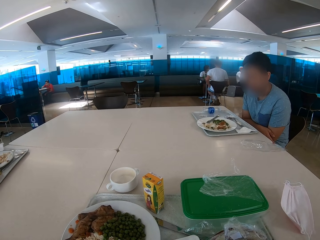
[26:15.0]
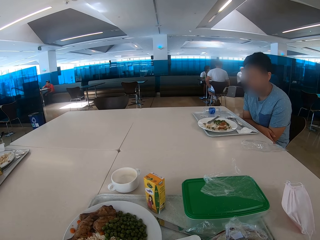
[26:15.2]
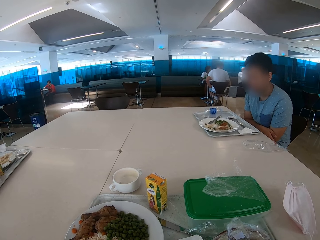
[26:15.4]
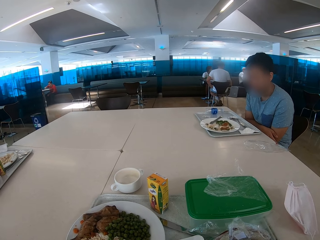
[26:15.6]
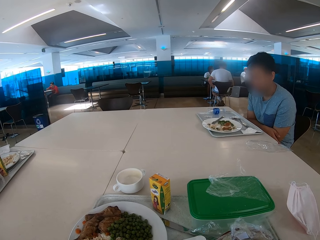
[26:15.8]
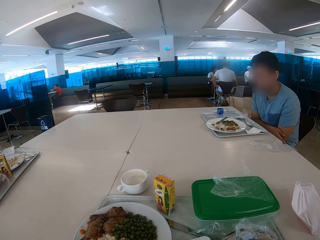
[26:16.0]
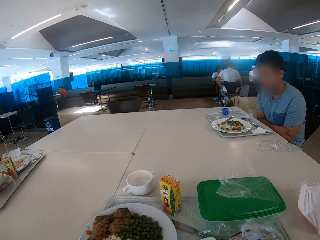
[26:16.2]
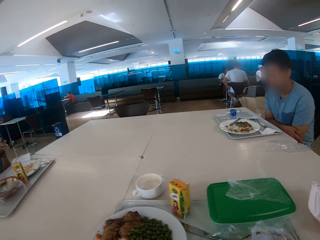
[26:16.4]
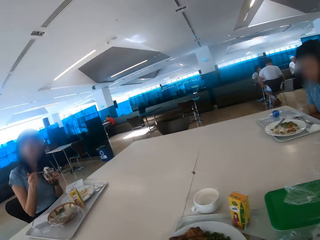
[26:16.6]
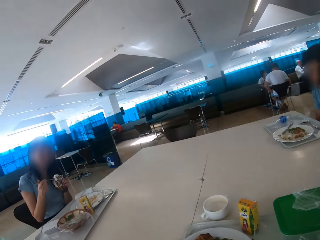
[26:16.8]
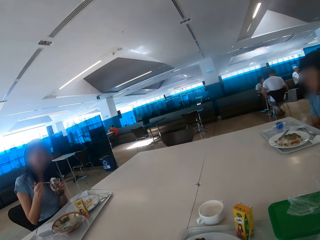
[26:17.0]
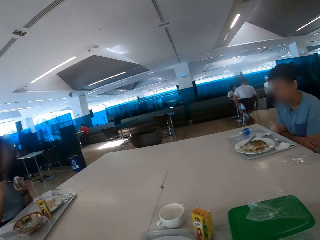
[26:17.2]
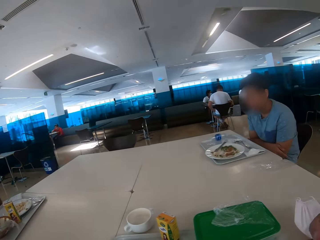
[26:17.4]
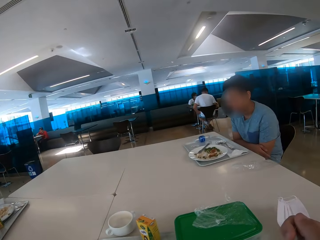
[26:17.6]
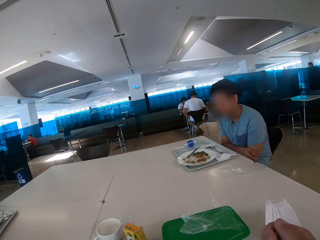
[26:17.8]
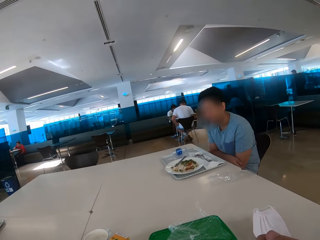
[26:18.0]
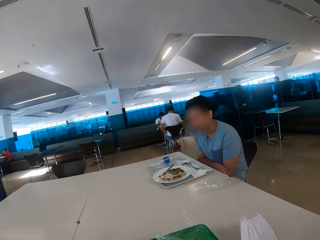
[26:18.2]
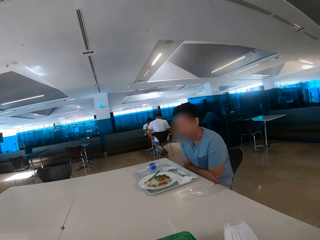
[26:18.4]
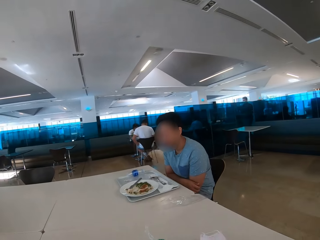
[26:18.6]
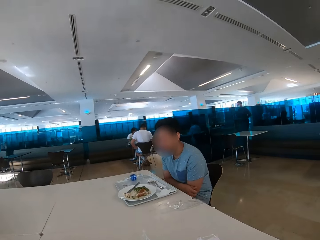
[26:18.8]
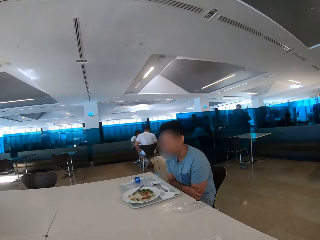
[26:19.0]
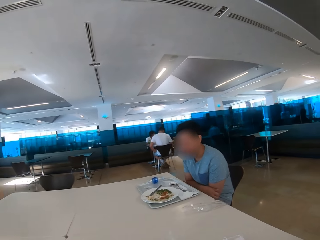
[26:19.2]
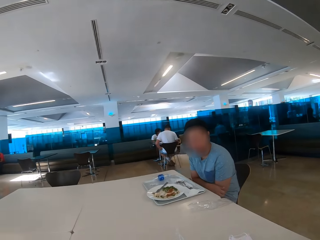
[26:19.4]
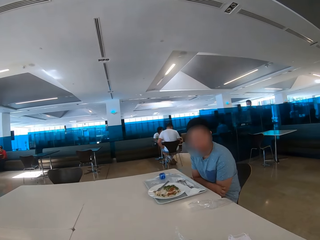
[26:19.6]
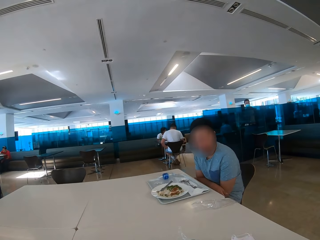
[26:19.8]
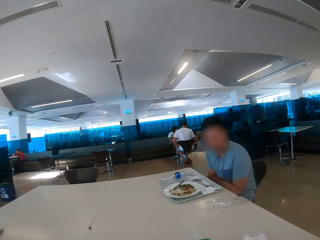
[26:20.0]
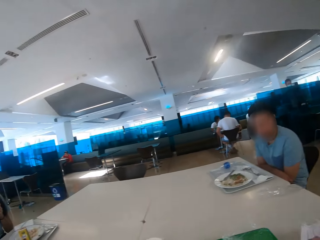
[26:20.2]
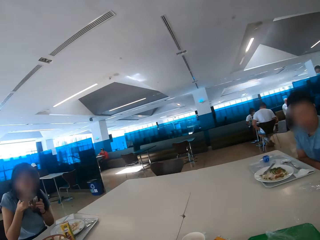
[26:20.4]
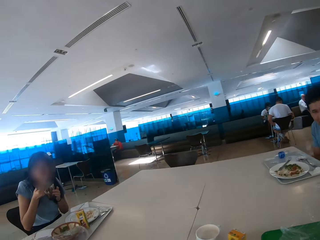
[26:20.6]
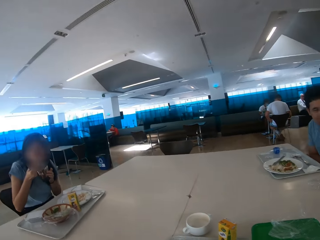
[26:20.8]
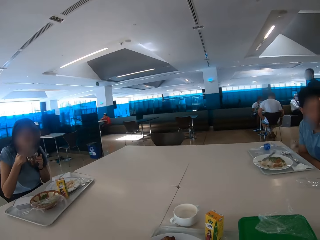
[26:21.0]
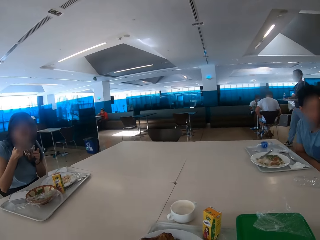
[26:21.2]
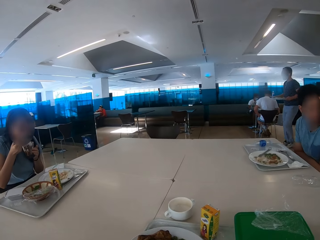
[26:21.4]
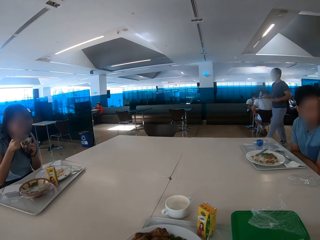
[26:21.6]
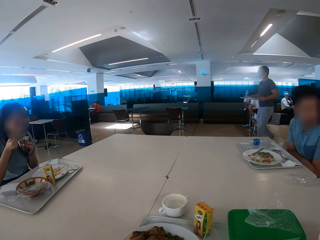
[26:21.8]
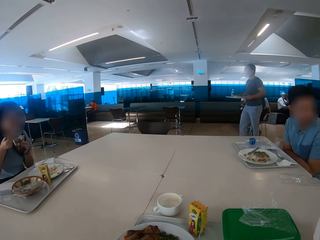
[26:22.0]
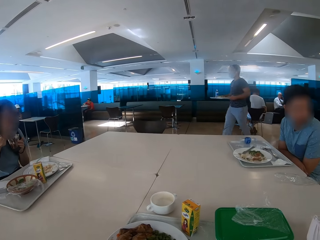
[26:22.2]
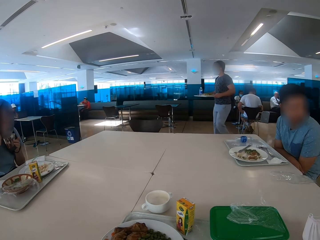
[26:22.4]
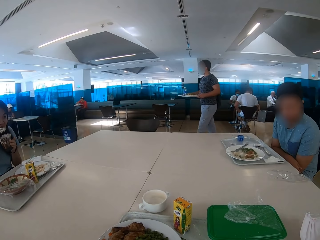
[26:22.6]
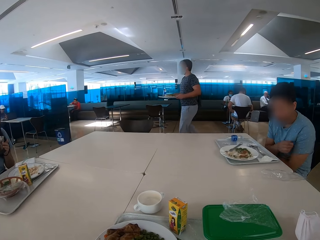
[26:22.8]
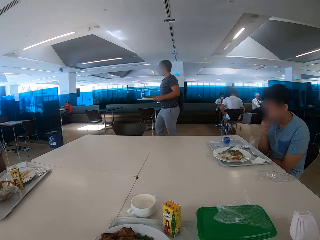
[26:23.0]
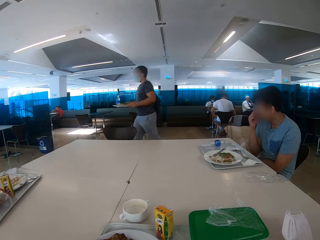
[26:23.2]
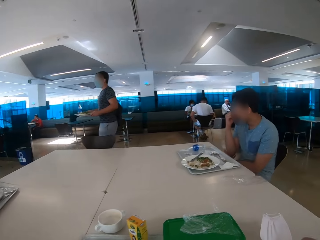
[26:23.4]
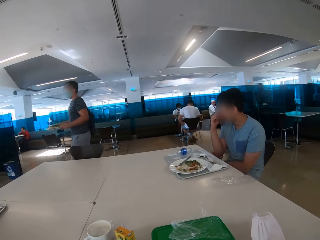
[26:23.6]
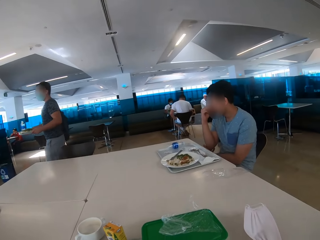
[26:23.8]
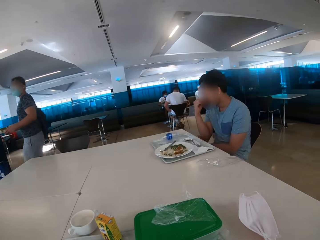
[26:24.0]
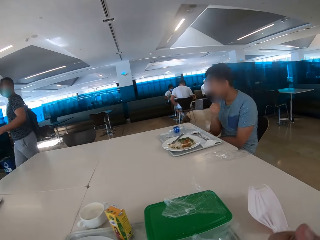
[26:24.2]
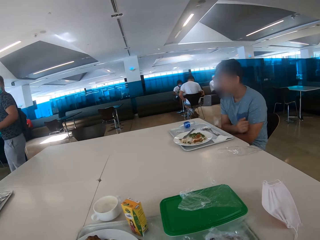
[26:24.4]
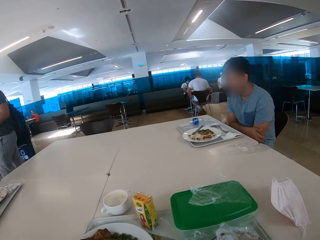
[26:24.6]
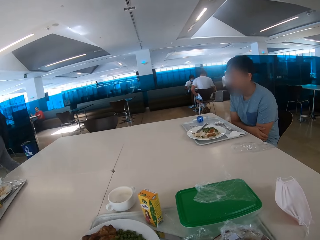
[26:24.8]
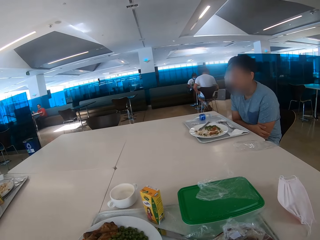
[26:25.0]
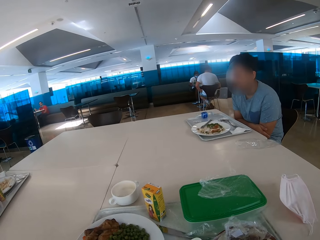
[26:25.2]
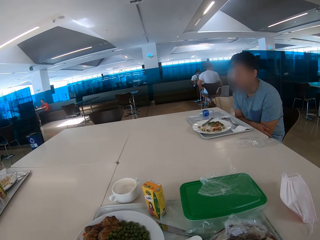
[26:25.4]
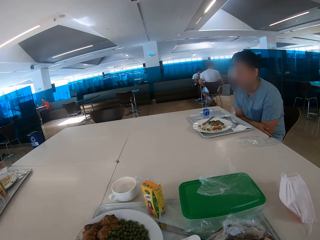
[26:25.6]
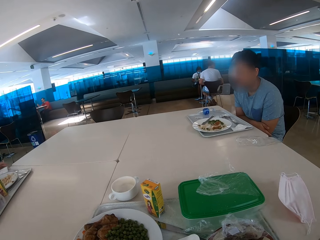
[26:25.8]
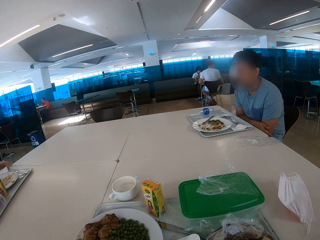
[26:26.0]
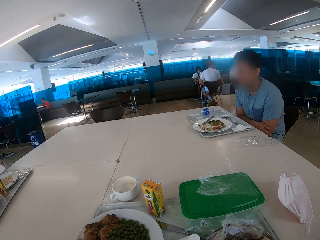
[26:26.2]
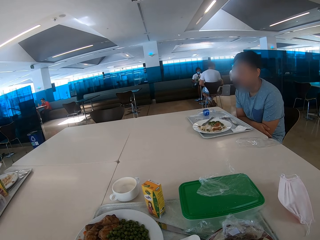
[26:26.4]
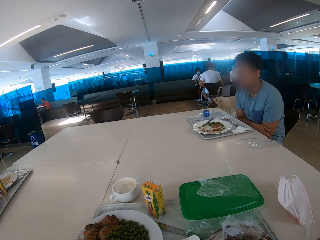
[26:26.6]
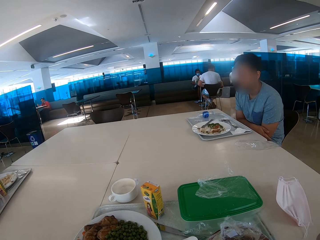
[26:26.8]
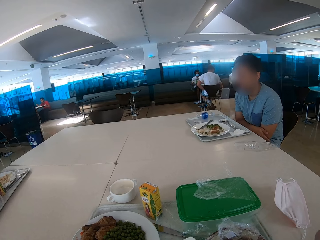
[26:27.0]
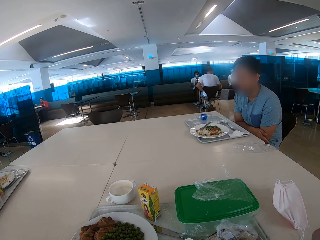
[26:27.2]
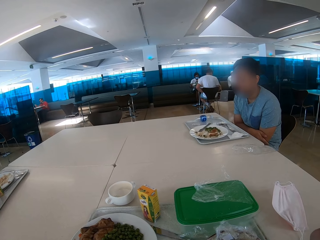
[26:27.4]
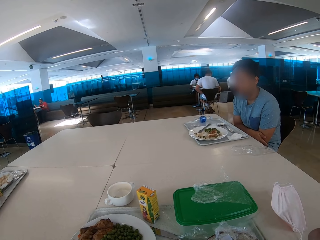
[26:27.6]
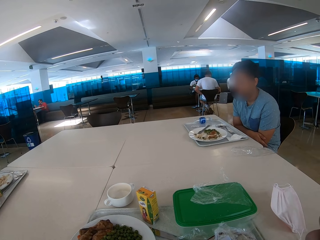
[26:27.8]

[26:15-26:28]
The camera wearer looks around the restaurant. A person walks across the restaurant. A woman eats some food. The camera wearer looks around the compound. A man touches his face. The camera wearer looks around the restaurant.

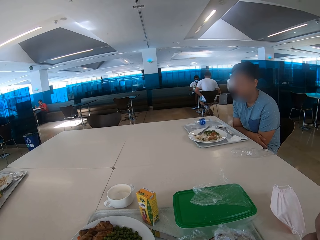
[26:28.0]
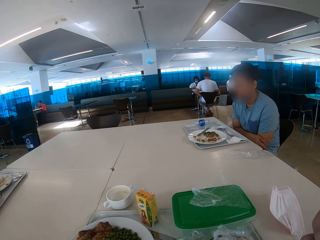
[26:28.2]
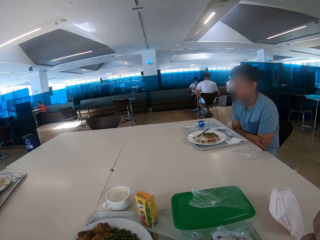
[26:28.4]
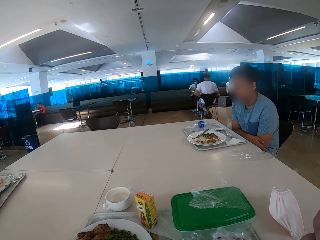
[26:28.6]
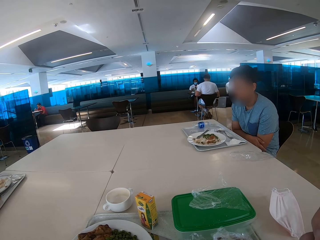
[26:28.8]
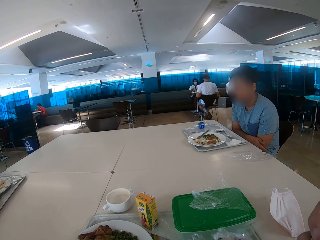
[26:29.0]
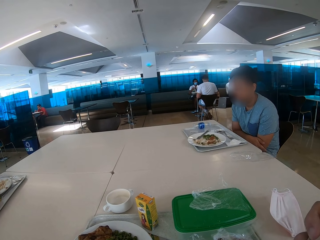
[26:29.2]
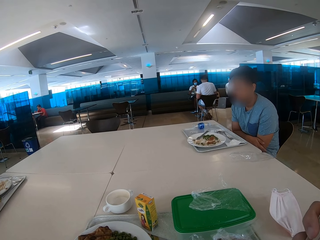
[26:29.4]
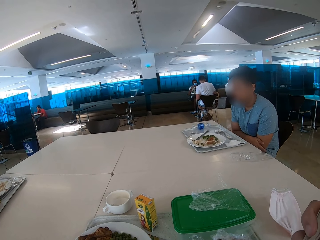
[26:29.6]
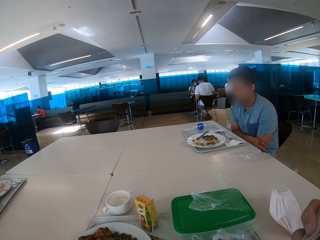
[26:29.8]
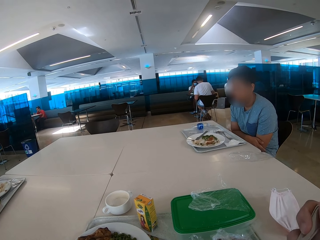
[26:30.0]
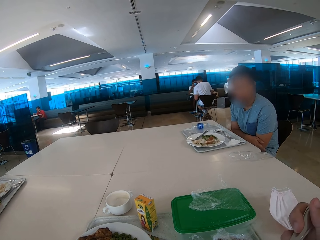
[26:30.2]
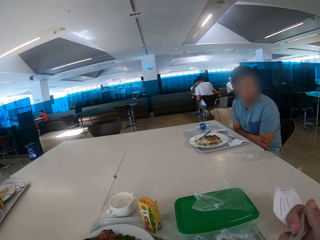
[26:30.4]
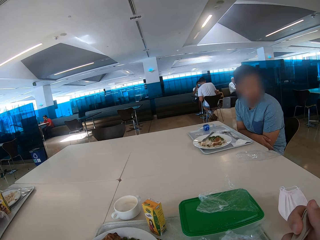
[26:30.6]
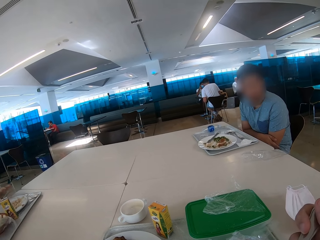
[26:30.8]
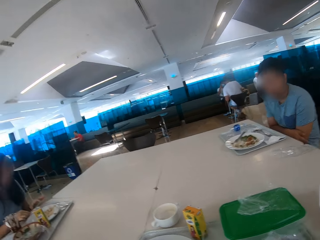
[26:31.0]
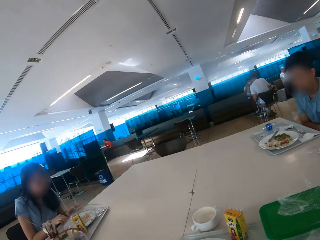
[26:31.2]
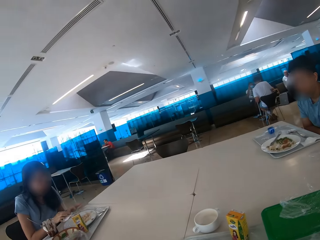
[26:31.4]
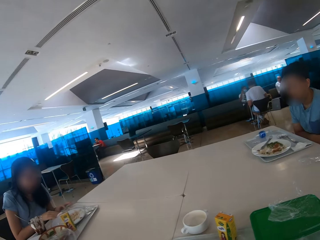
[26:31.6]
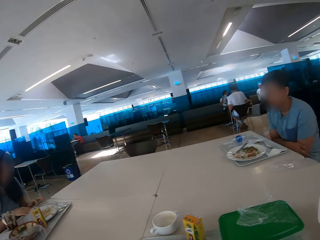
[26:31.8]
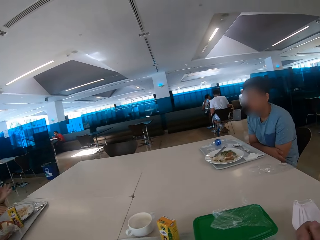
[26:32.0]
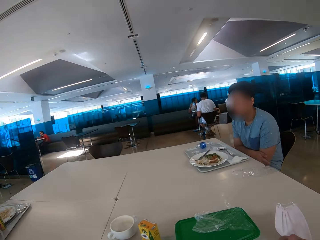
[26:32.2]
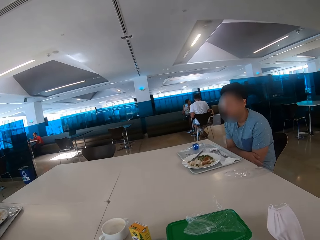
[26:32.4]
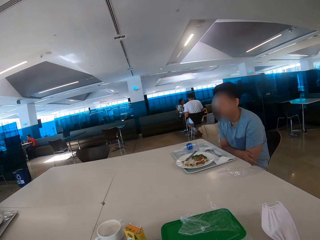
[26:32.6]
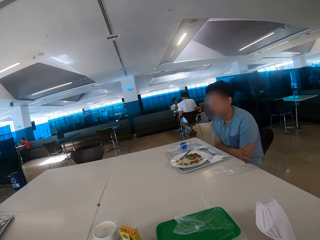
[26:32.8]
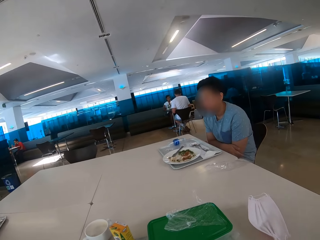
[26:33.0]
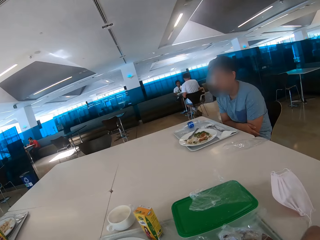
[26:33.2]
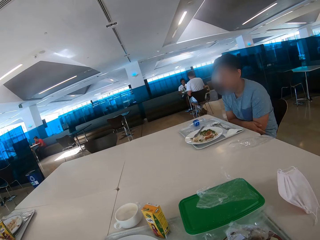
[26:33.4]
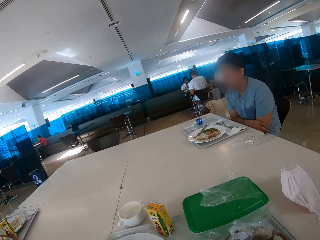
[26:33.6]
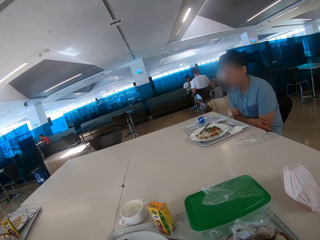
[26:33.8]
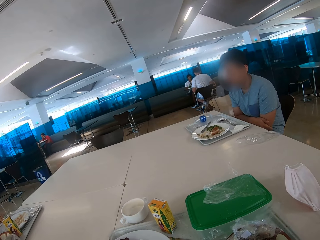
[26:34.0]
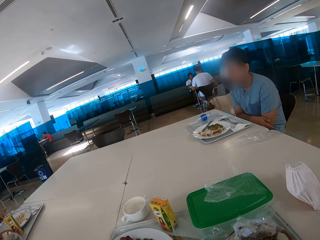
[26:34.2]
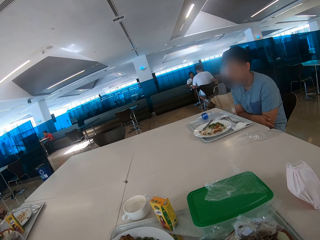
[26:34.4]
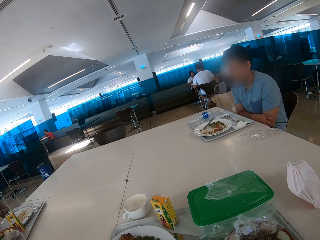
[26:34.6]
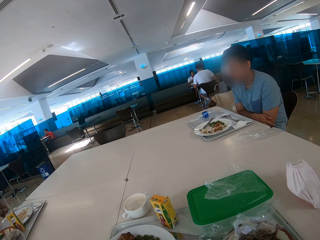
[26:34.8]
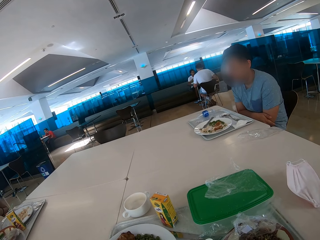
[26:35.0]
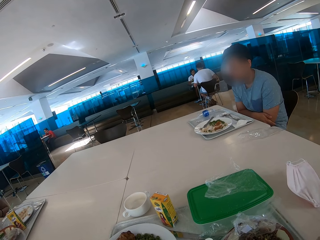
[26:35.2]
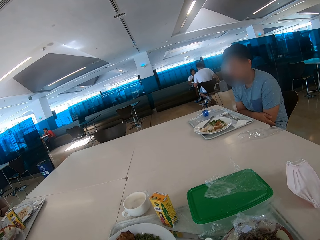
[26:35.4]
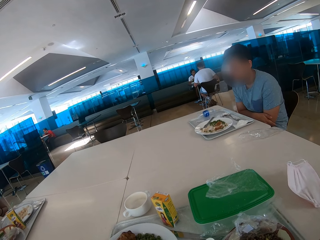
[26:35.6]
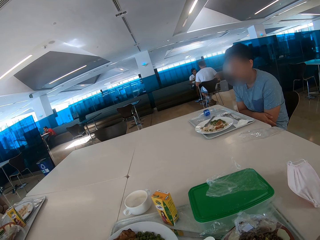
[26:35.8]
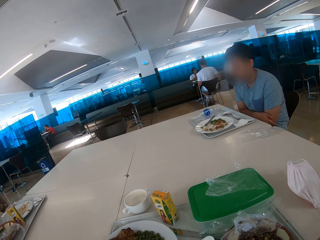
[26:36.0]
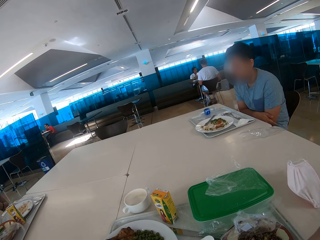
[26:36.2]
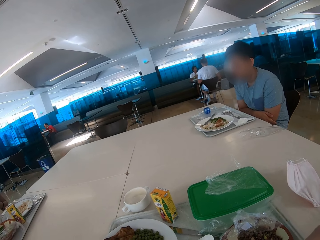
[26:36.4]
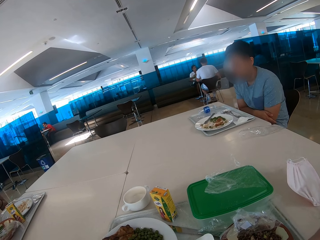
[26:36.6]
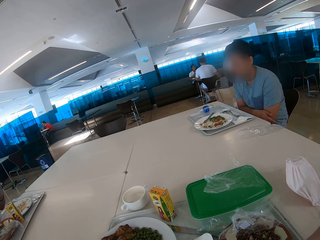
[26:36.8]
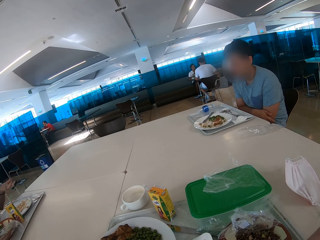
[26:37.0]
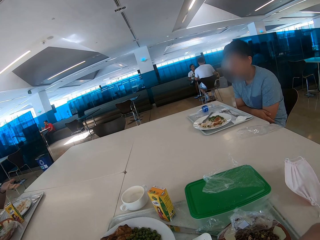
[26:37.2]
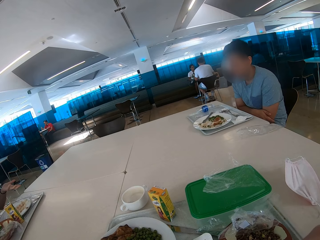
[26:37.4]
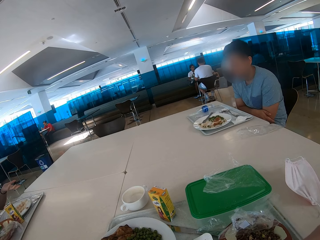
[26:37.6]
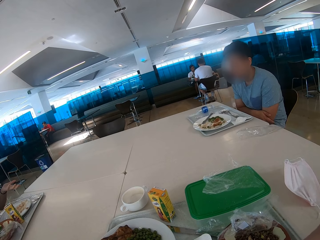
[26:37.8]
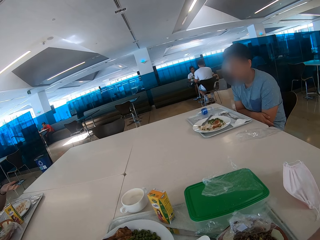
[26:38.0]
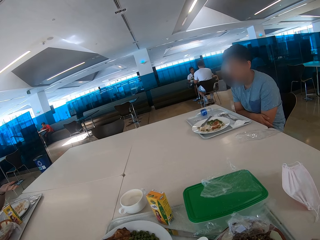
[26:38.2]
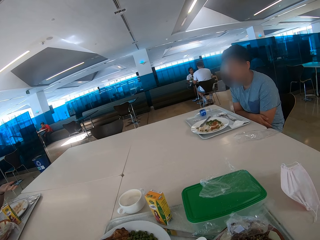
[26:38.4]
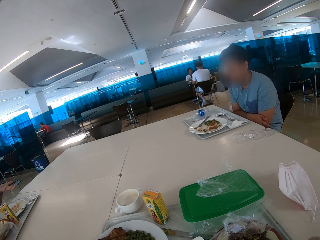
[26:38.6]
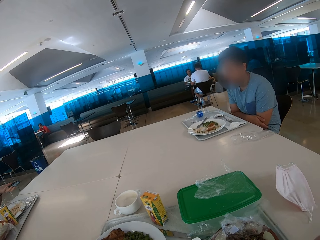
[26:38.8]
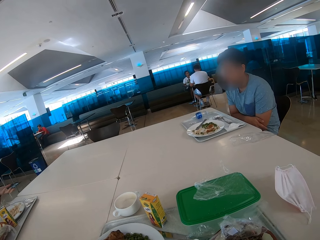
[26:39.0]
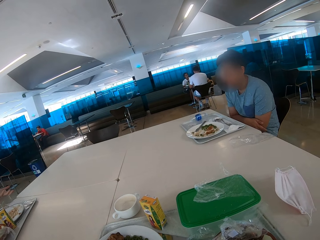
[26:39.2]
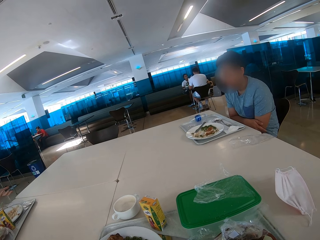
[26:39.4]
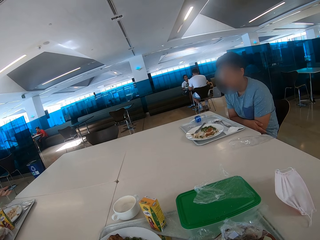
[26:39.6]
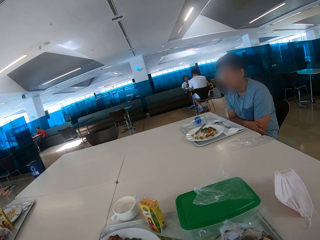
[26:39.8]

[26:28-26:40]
The camera wearer looks around the restaurant. A woman eats some food. The camera wearer eats some food. The woman converses with the camera wearer.
